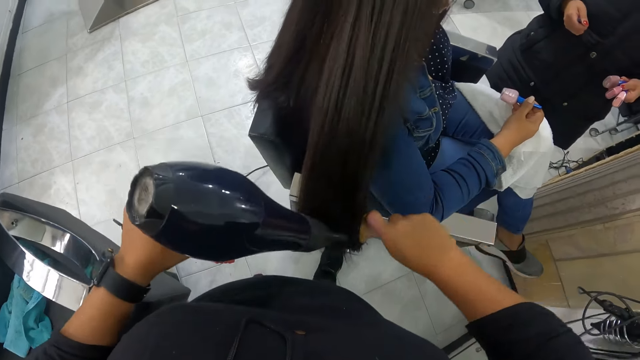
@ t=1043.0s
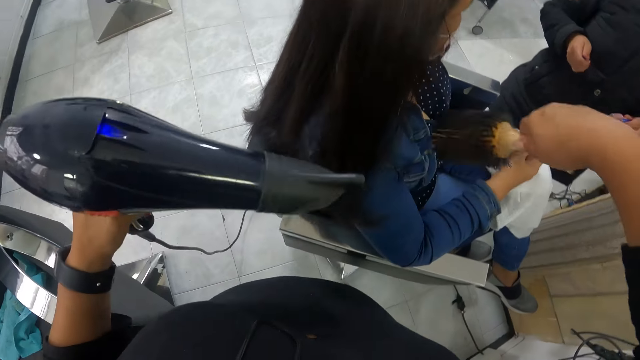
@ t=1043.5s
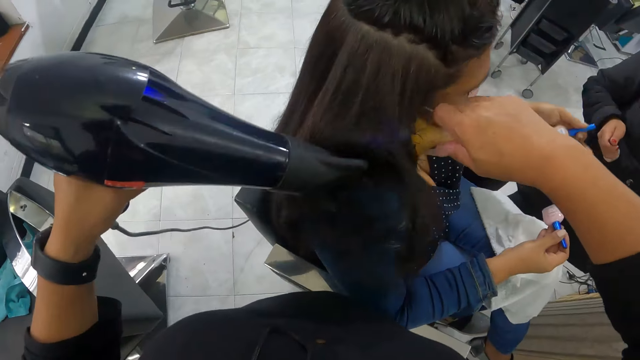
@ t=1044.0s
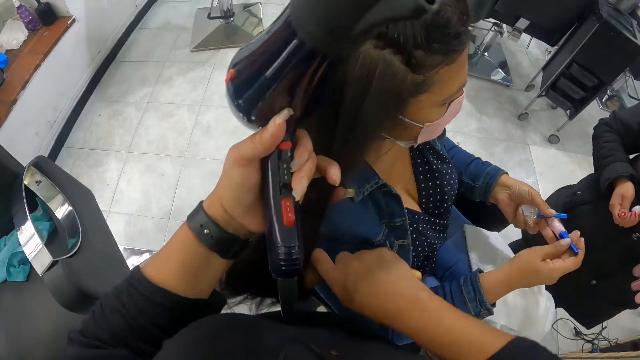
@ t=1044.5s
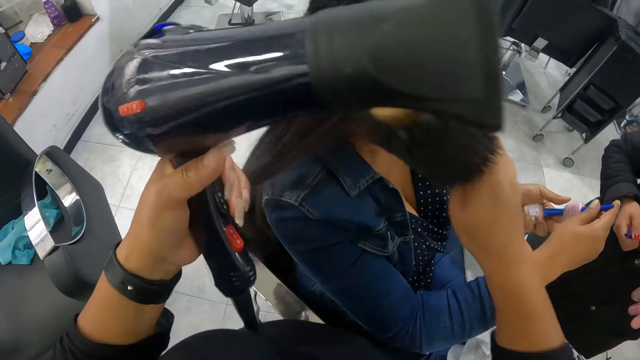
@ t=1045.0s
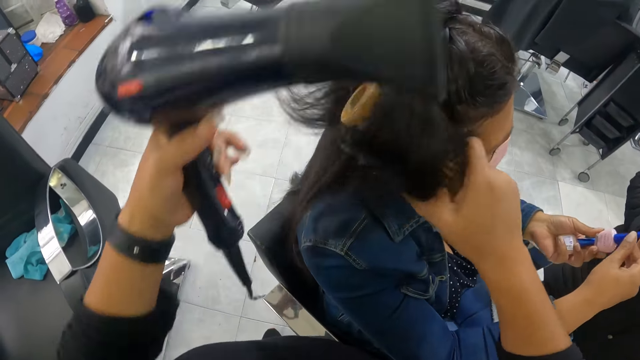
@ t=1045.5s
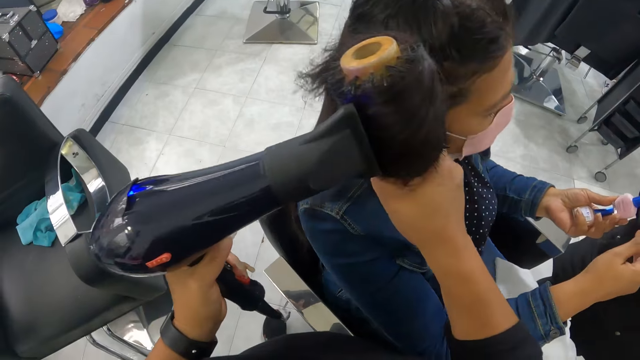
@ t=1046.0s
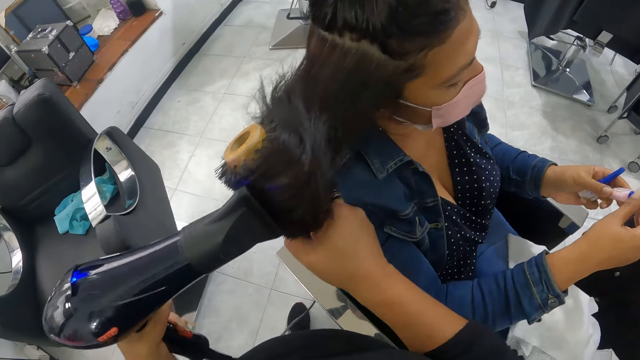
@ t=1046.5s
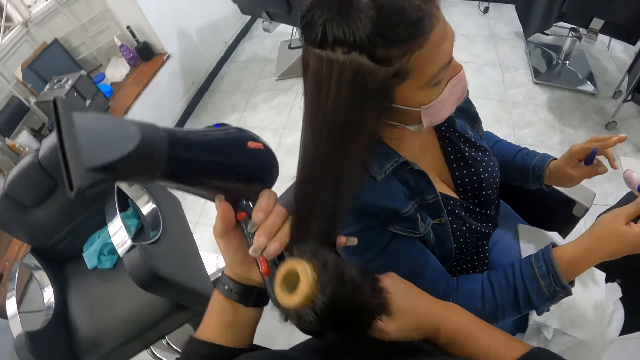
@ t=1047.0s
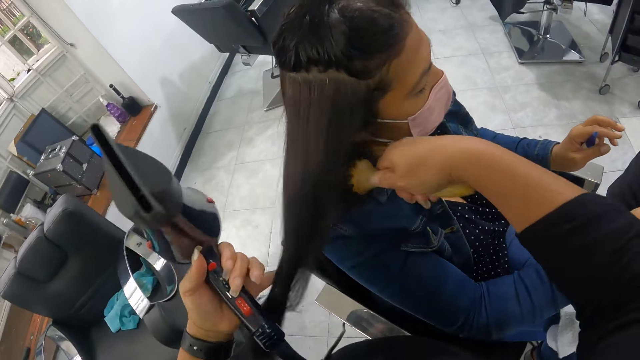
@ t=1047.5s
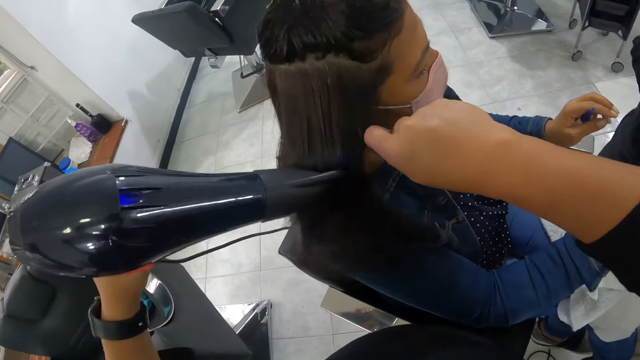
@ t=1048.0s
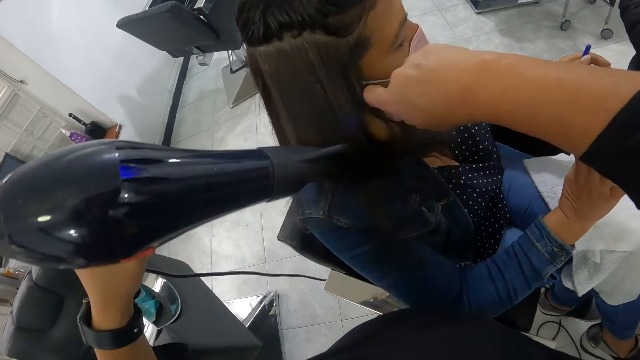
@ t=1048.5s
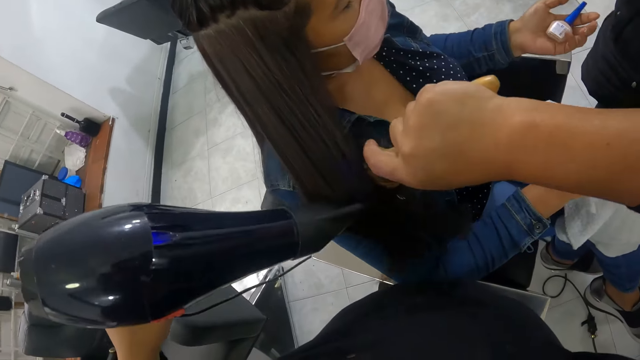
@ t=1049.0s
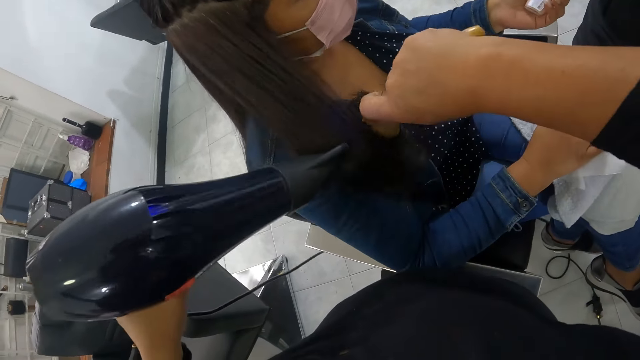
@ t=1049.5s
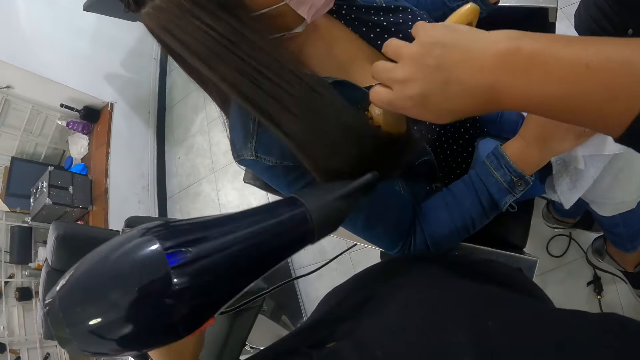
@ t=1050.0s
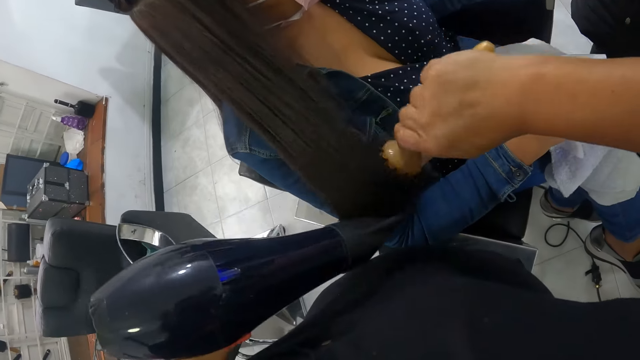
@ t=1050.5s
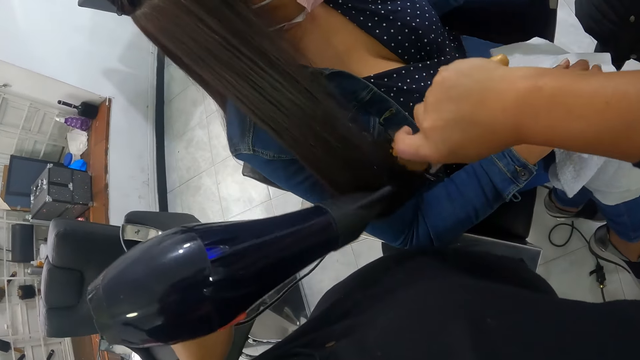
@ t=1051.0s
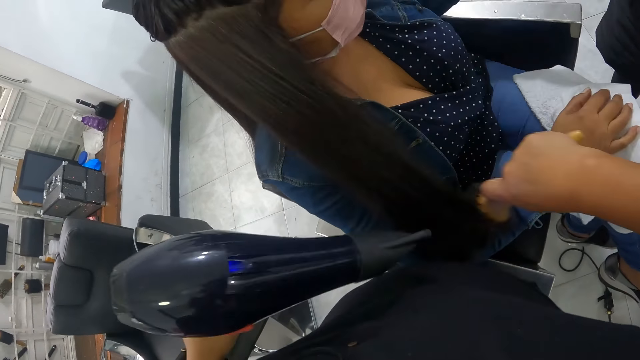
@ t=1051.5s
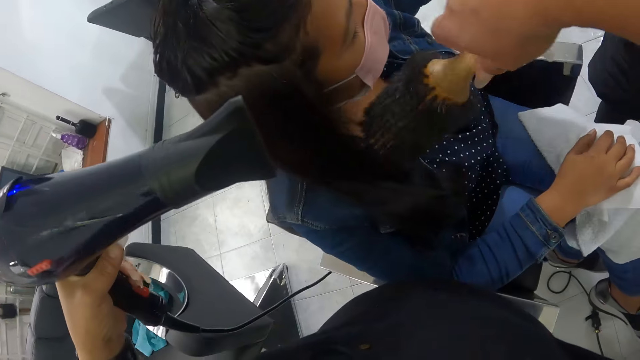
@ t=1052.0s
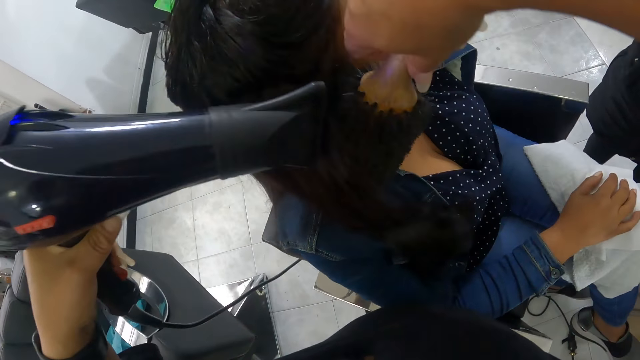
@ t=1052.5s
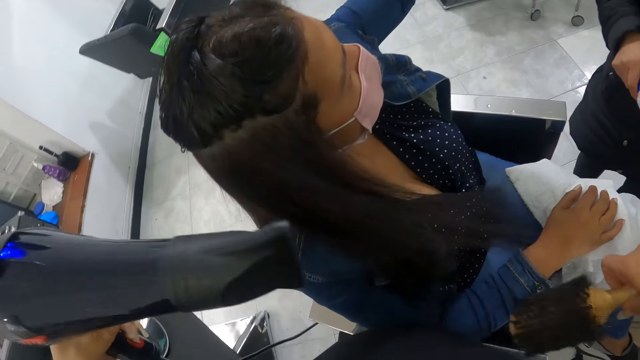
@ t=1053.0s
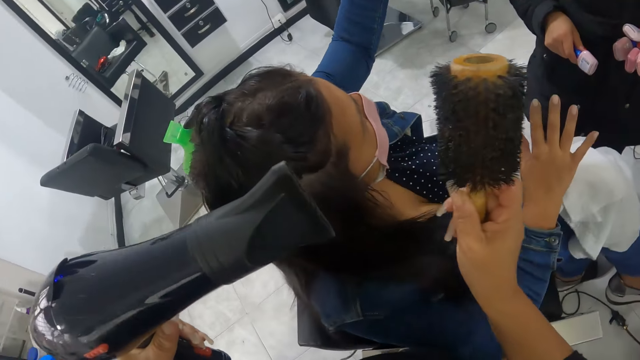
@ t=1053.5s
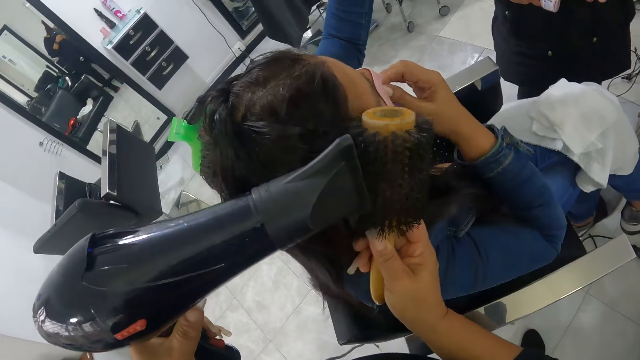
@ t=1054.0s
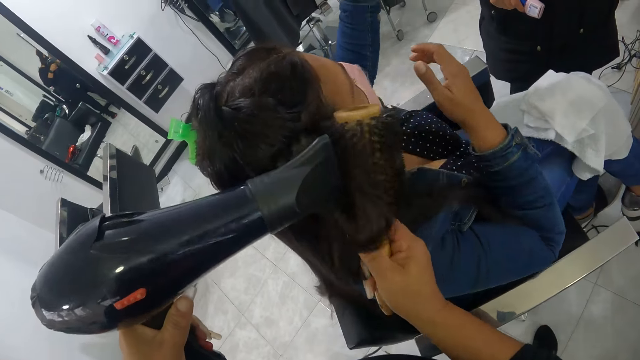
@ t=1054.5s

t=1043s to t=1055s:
The camera wearer holds the hair of the woman on the chair with her left hand. She smoothens the hair of the woman on the chair with the brush in her right hand. She dries the hair of the woman on the chair with the hair dryer in her left hand. She holds the hair of the woman on the chair with her left hand. She smoothens the hair of the woman on the chair with the brush in her right hand. She dries the hair of the woman on the chair with the hair dryer in her left hand.

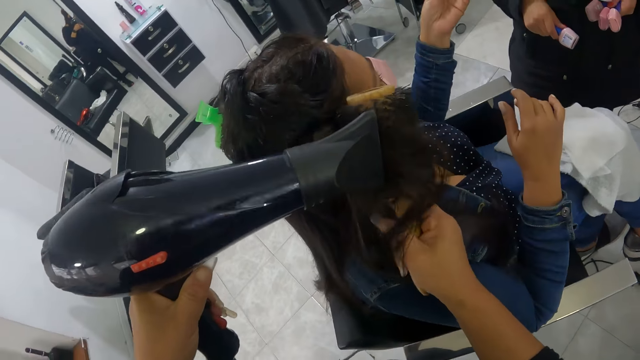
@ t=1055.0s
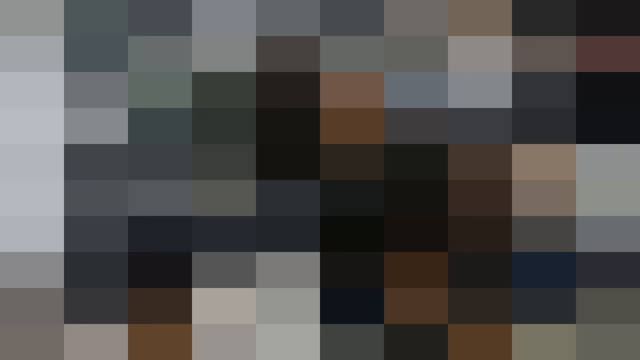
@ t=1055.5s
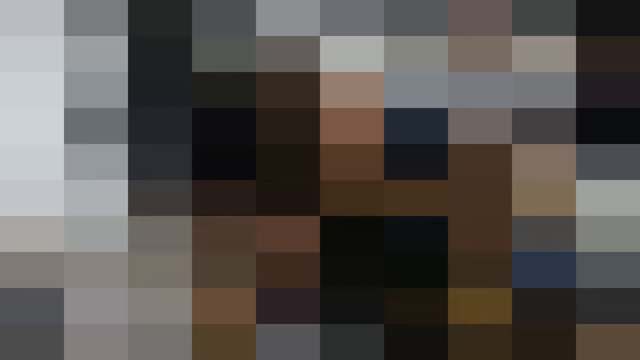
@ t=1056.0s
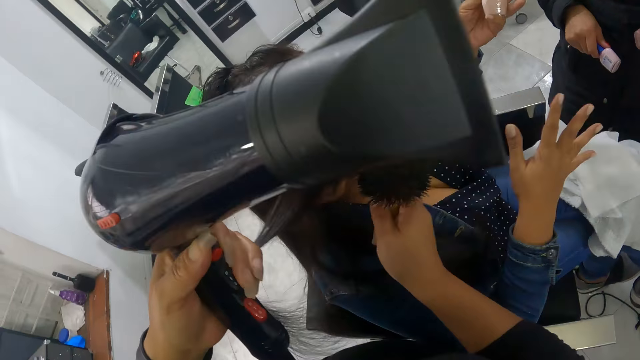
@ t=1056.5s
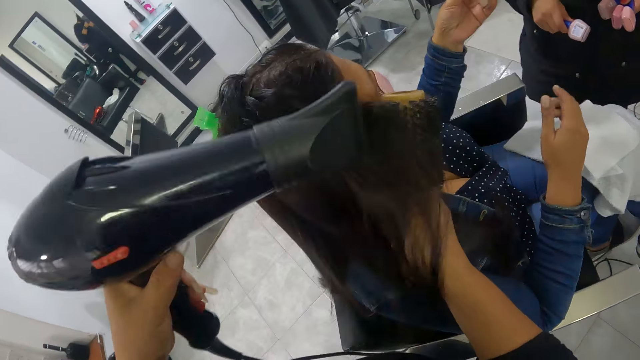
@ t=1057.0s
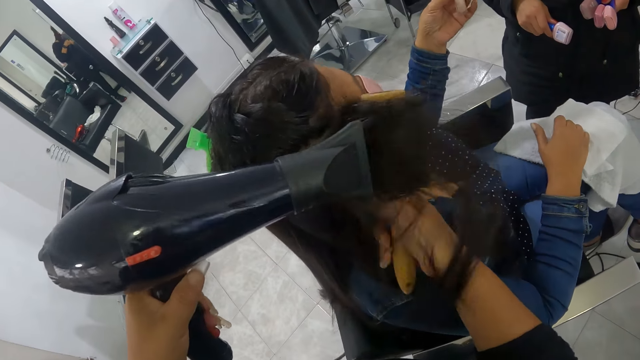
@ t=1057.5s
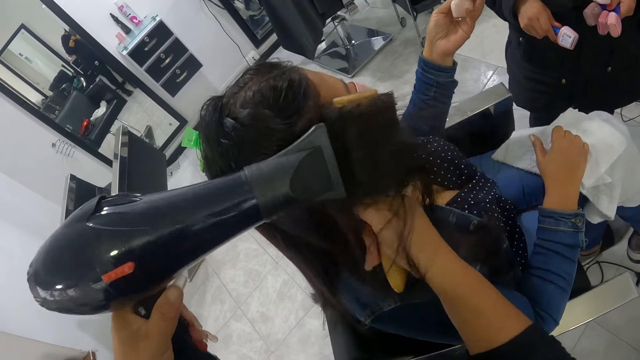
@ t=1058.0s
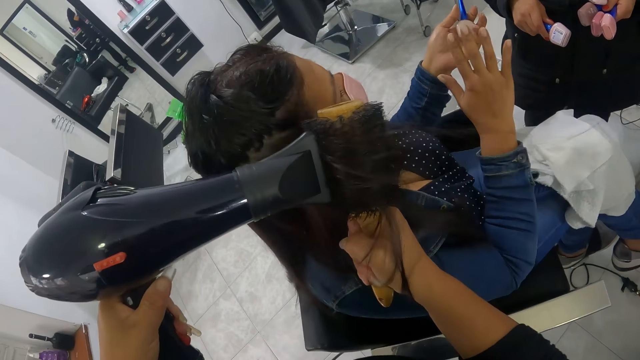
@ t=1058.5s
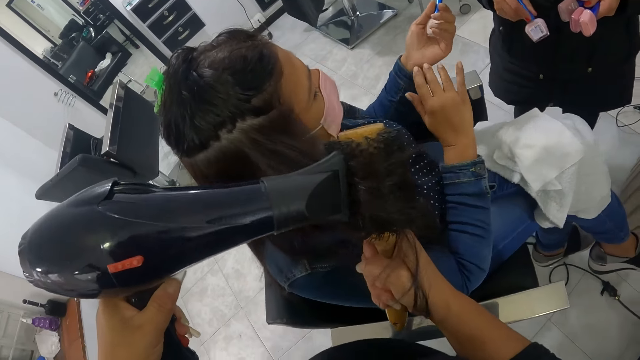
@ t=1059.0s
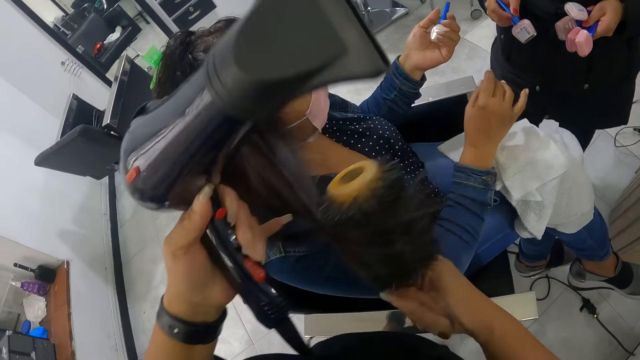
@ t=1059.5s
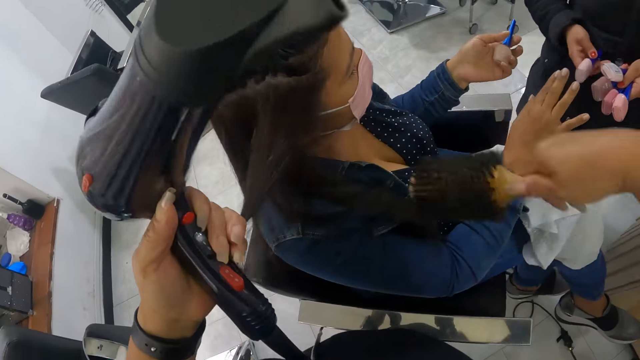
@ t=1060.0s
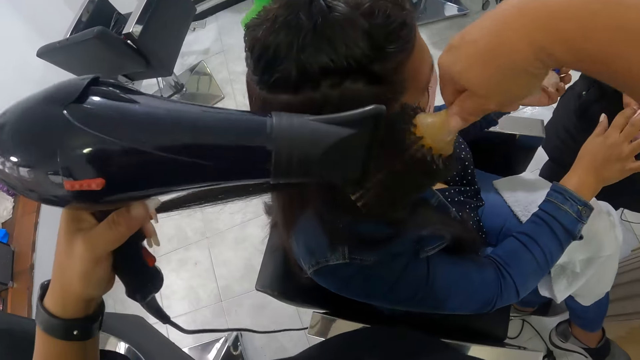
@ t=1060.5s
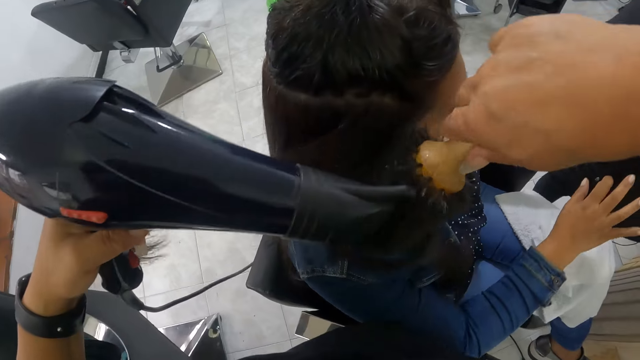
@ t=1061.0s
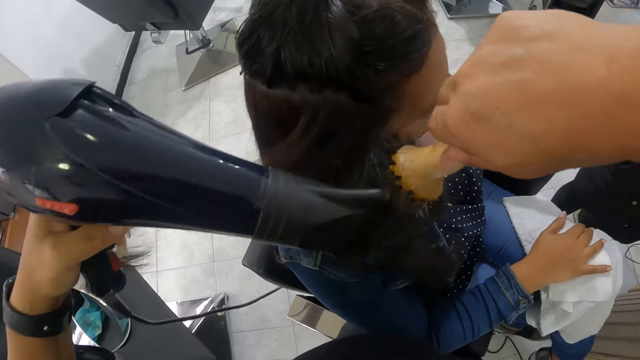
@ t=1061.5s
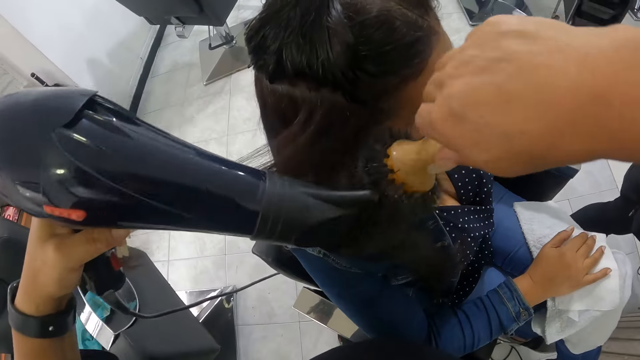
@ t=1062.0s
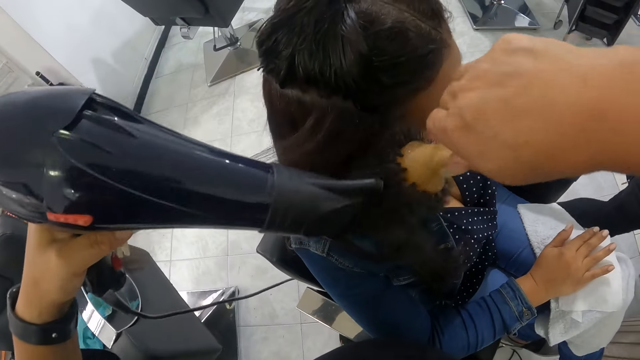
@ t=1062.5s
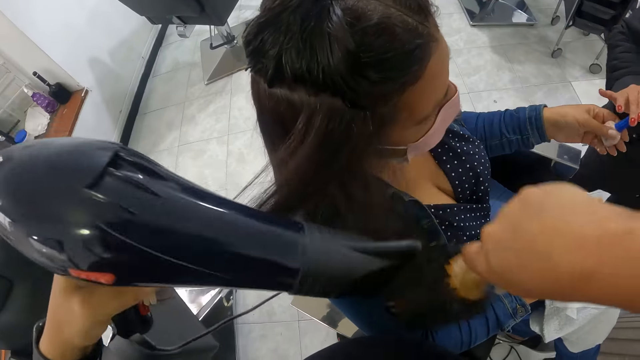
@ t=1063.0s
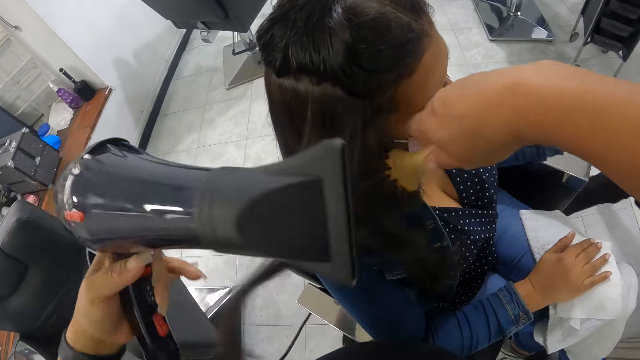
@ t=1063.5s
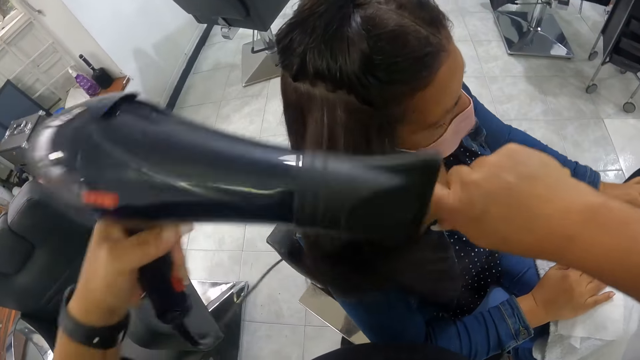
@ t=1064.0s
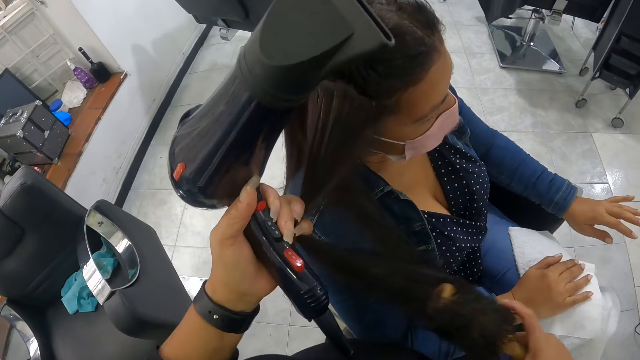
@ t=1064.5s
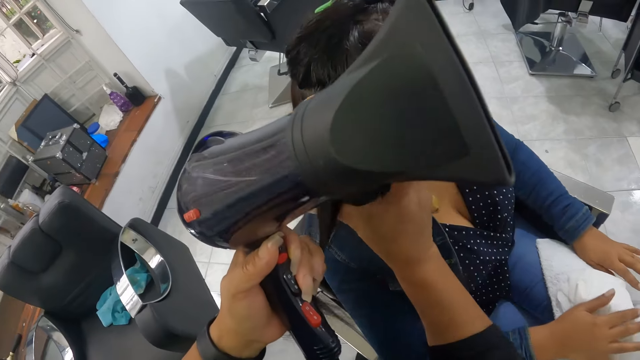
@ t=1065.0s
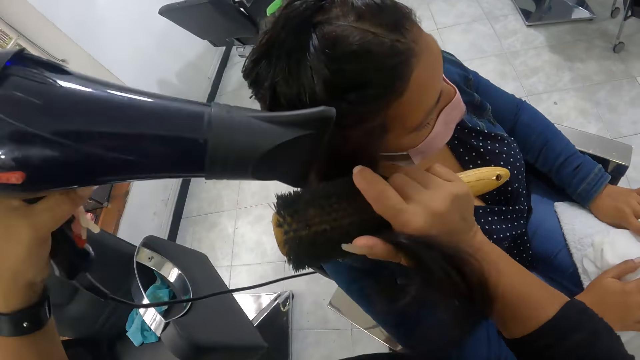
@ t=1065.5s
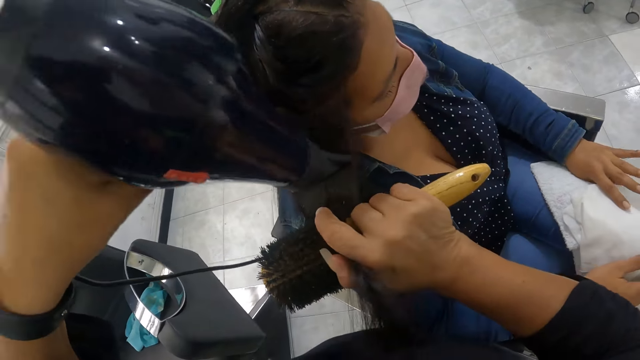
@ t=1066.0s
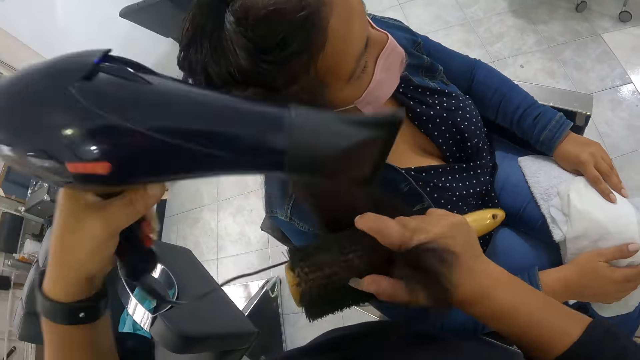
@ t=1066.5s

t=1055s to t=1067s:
The camera wearer holds the hair of the woman on the chair with her left hand. She smoothens the hair of the woman on the chair with the brush in her right hand. She dries the hair of the woman on the chair with the hair dryer in her left hand. She holds the hair of the woman on the chair with her left hand. She smoothens the hair of the woman on the chair with the brush in her right hand. She dries the hair of the woman on the chair with the hair dryer in her left hand.
